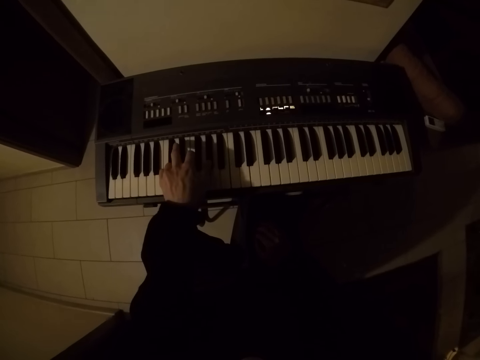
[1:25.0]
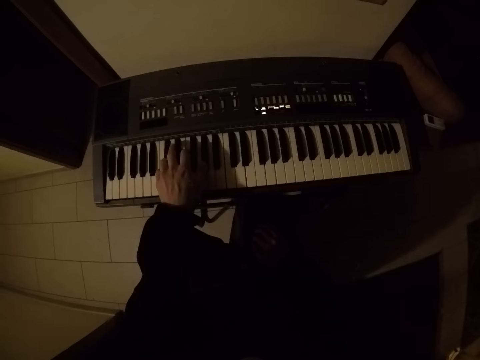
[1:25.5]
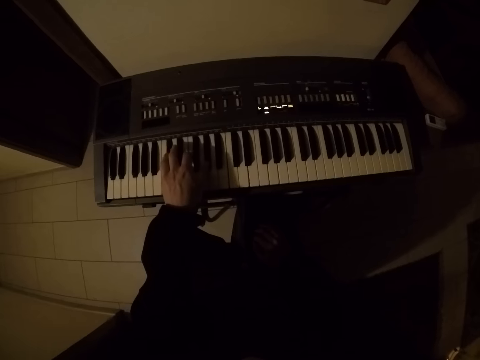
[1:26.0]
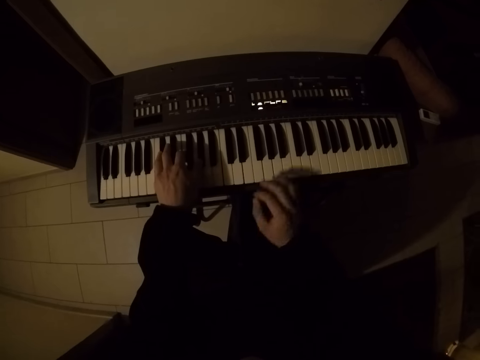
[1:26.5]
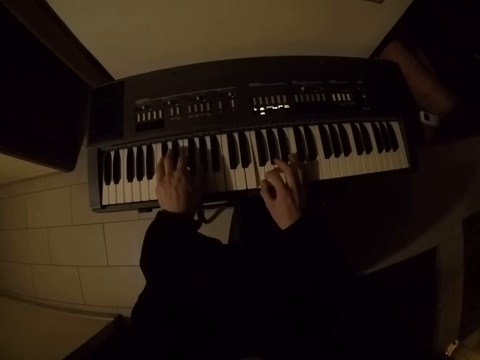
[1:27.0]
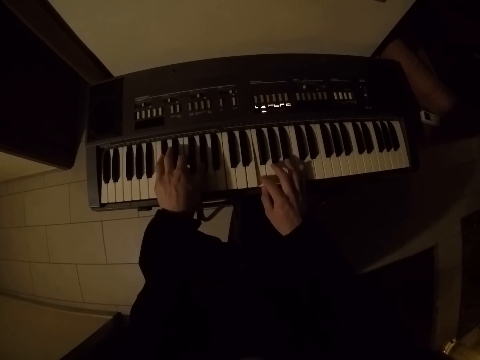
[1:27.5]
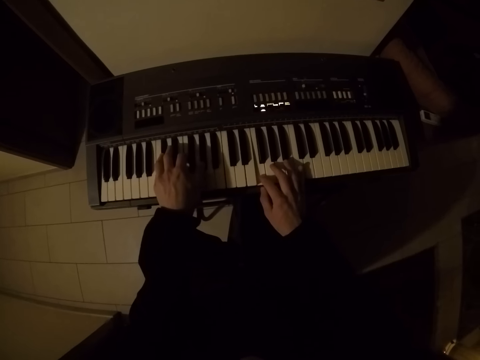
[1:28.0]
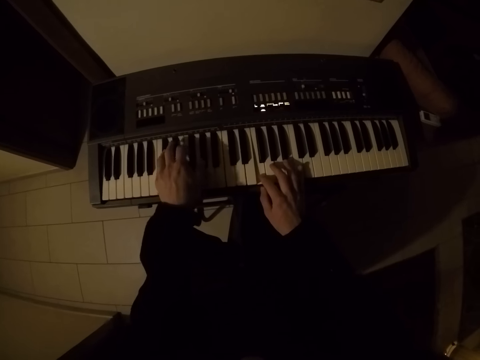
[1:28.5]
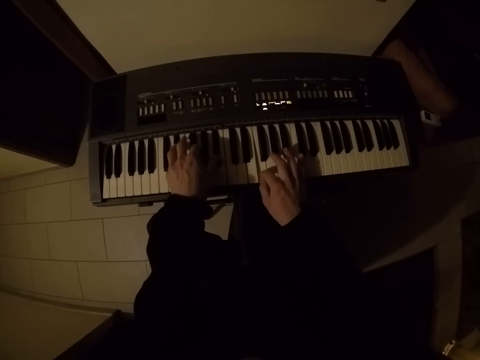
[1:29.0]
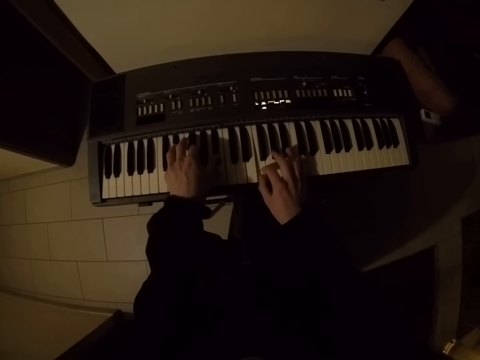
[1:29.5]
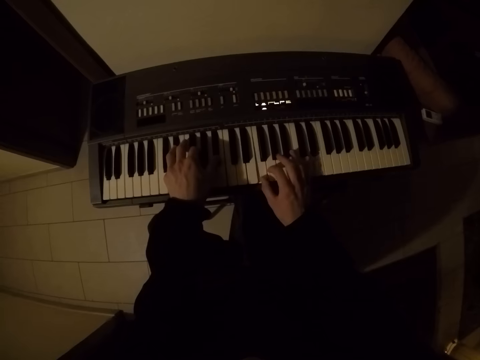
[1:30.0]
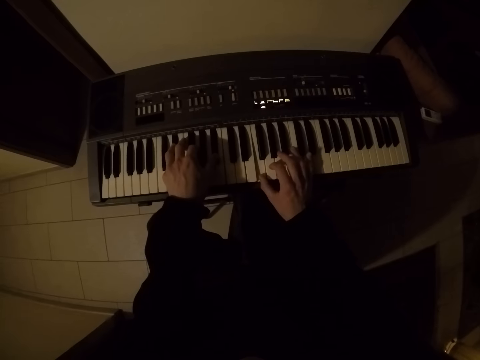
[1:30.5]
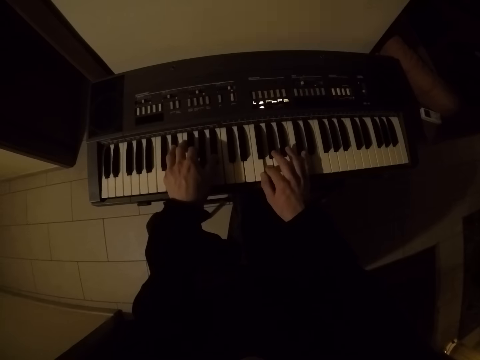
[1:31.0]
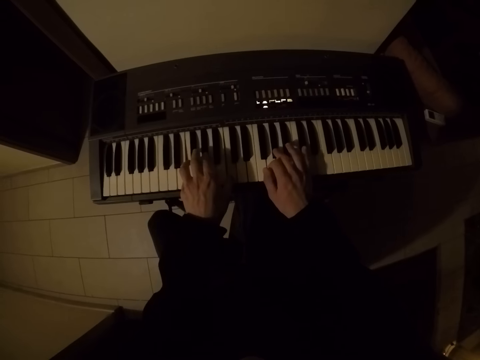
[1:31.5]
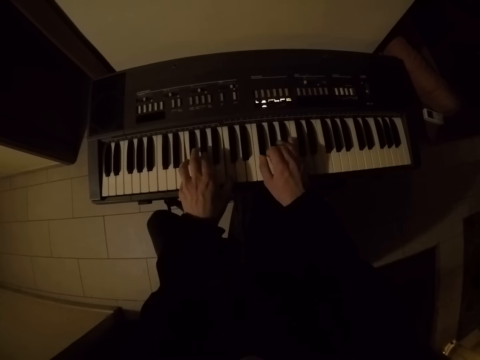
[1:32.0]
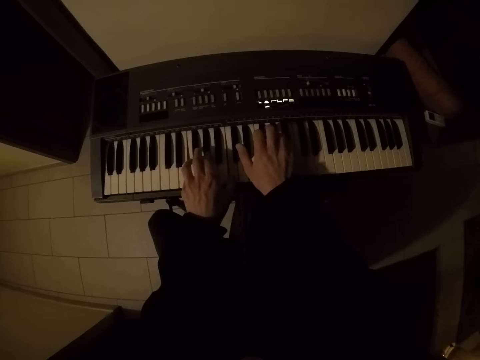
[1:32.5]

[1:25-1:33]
The camera wearer plays the keyboard piano with both hands.

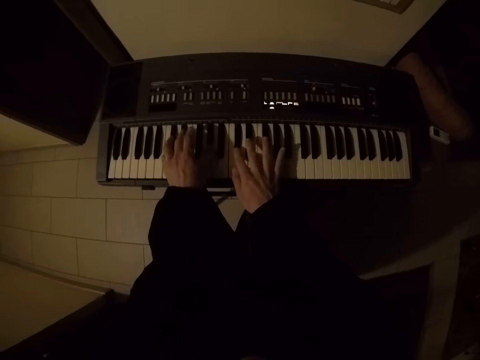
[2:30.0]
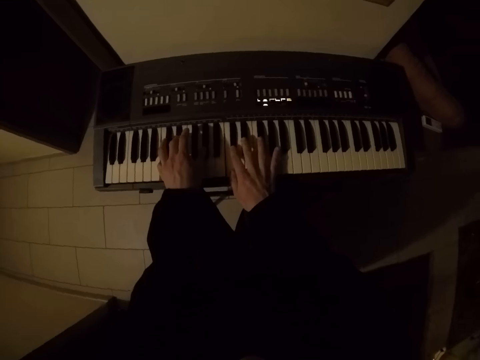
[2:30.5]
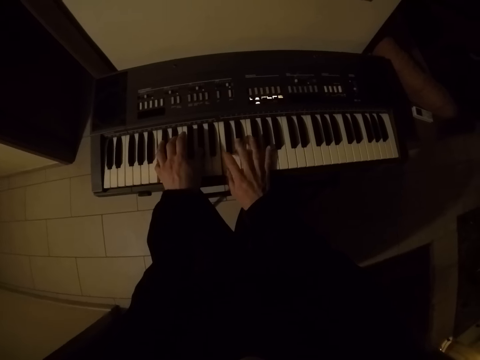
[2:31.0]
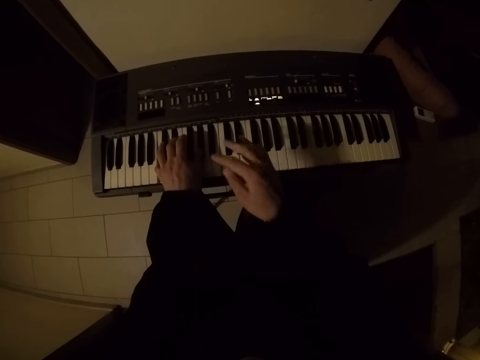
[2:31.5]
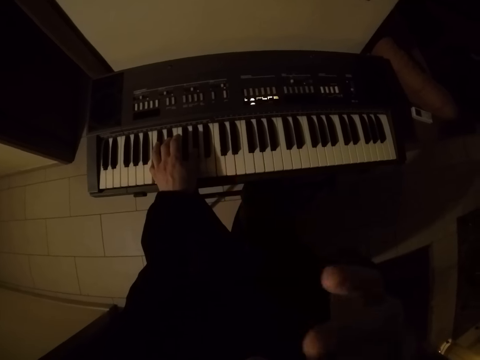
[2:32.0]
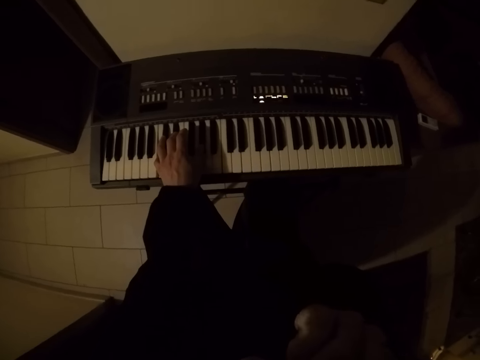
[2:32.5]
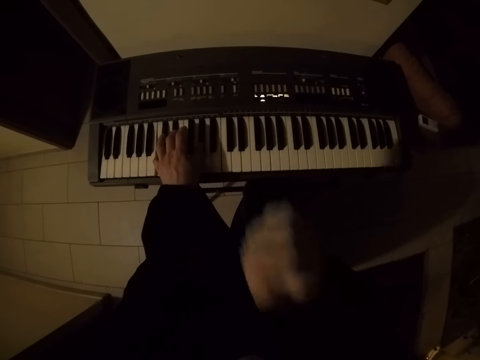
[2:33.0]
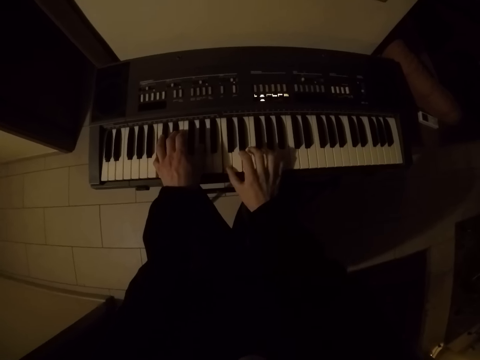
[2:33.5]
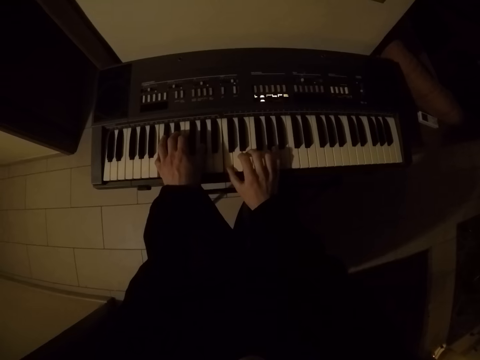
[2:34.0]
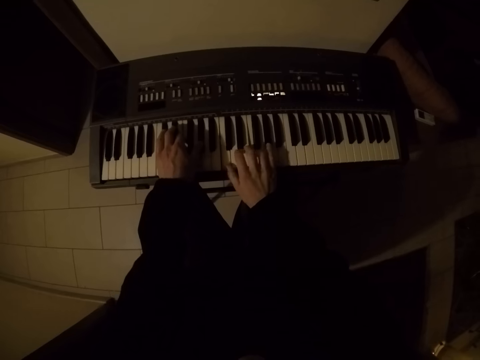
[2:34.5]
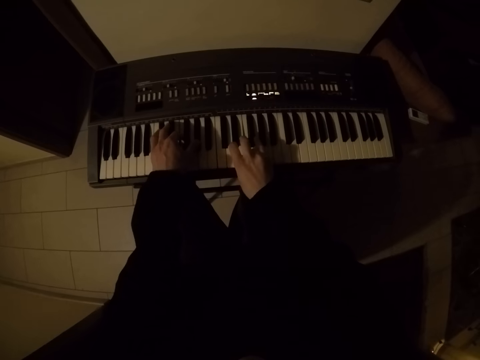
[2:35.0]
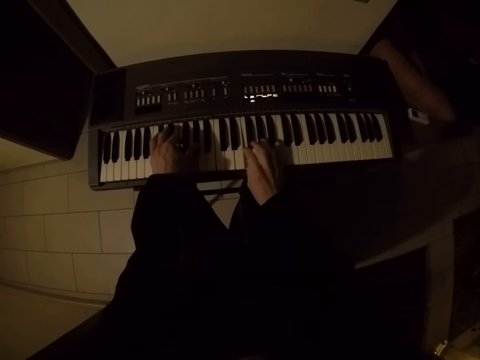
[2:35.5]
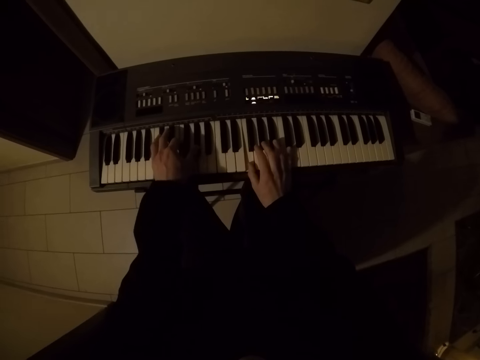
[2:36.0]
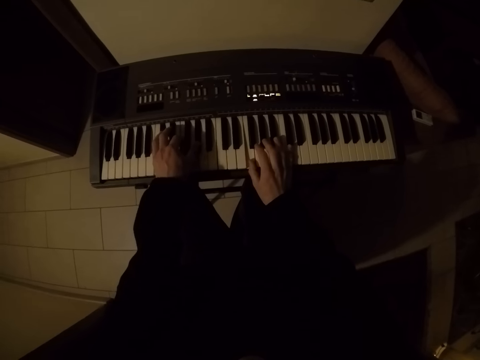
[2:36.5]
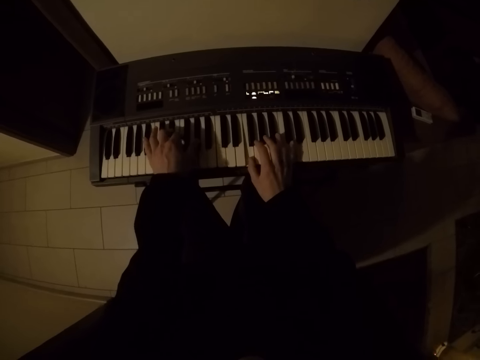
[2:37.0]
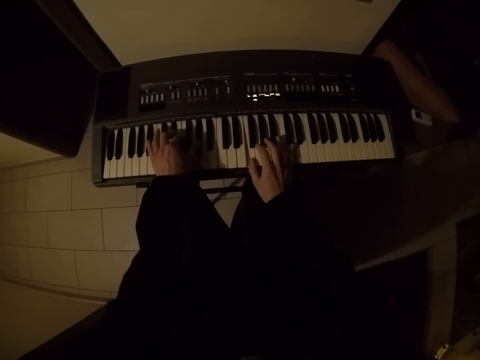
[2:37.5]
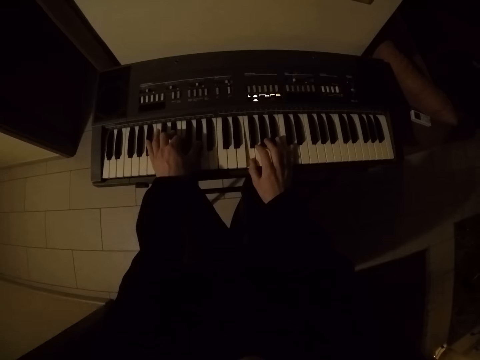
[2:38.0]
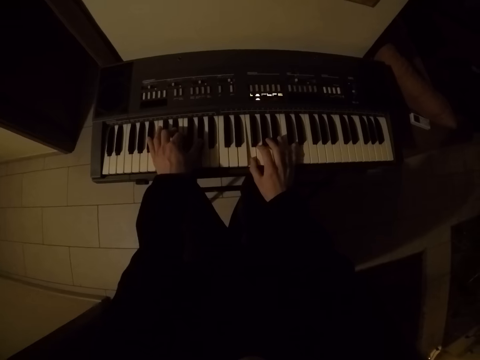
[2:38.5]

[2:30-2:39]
The camera wearer rubs his face with his right hand. He plays the keyboard piano with both hands.

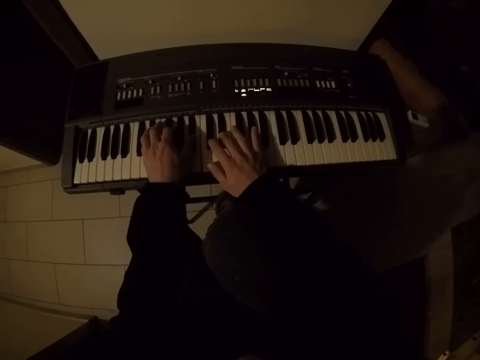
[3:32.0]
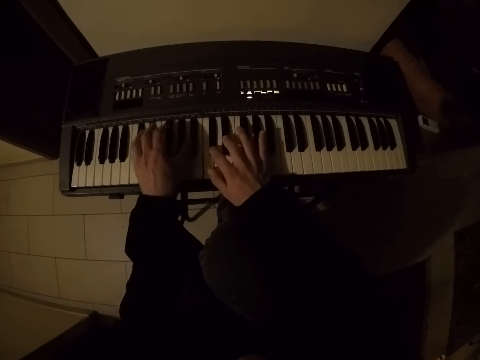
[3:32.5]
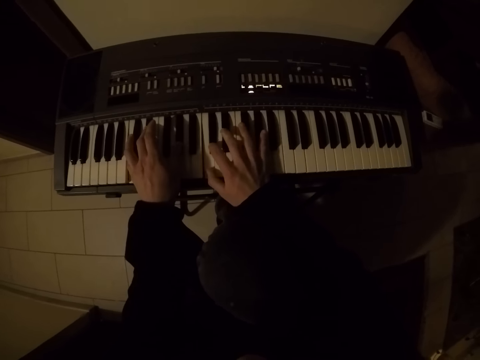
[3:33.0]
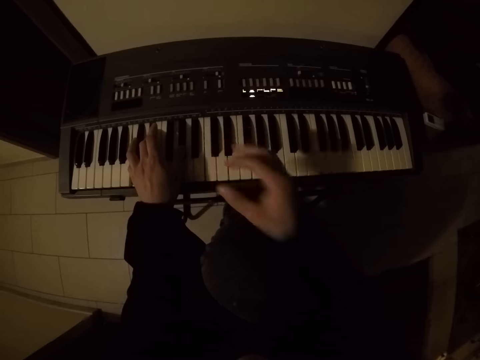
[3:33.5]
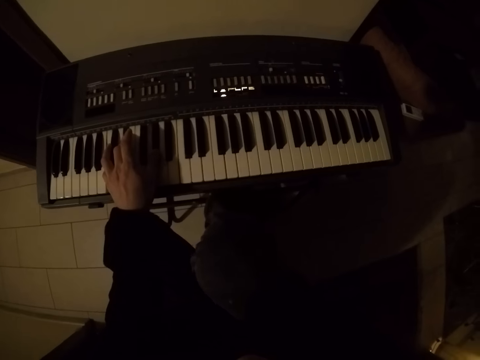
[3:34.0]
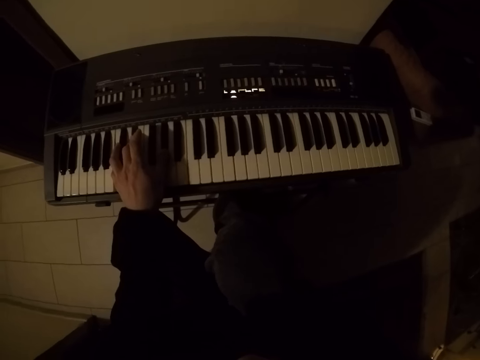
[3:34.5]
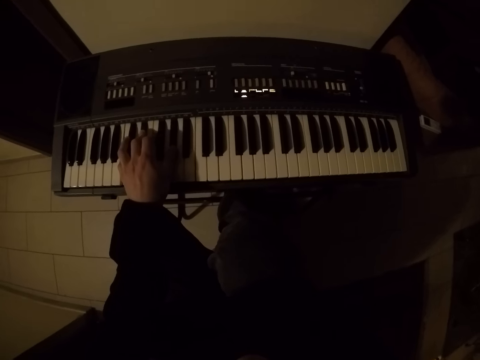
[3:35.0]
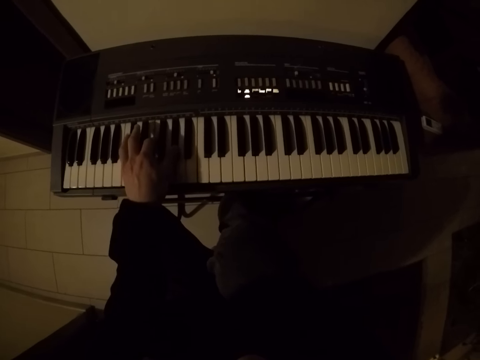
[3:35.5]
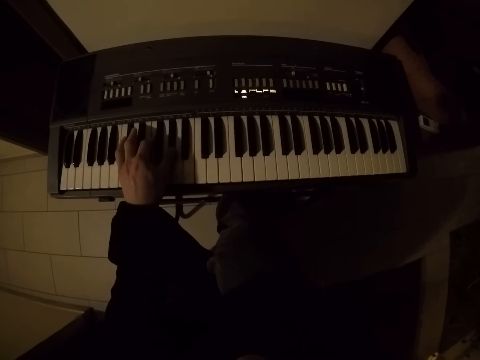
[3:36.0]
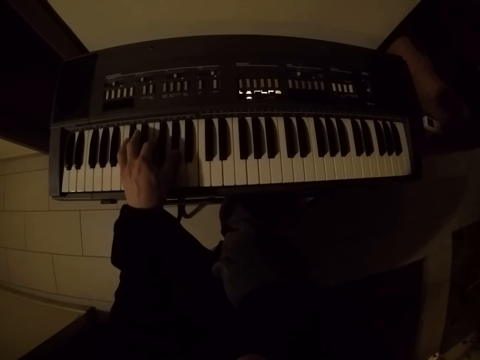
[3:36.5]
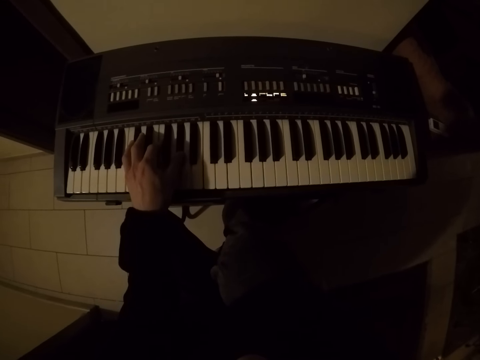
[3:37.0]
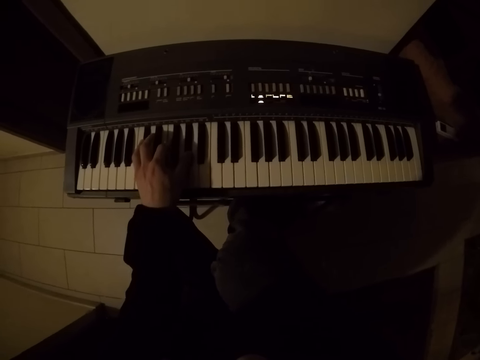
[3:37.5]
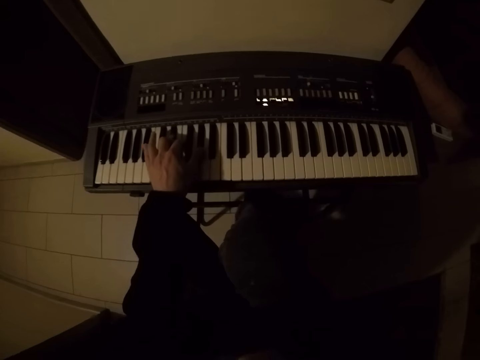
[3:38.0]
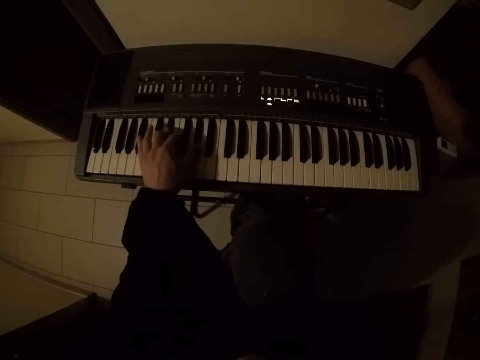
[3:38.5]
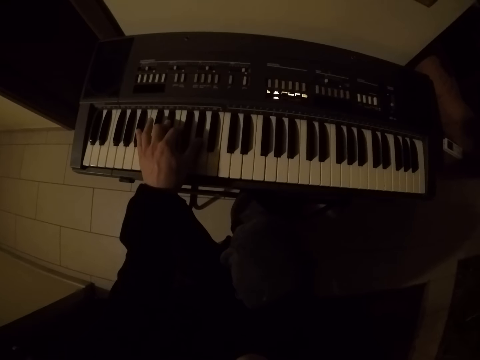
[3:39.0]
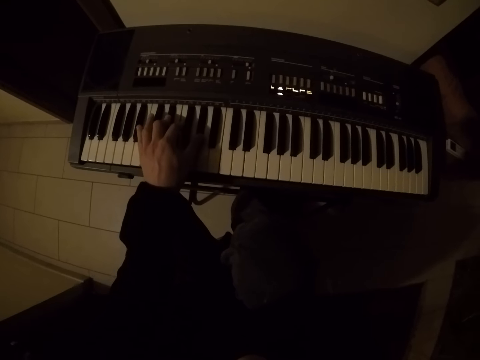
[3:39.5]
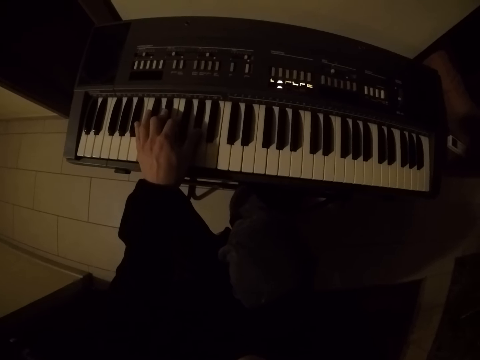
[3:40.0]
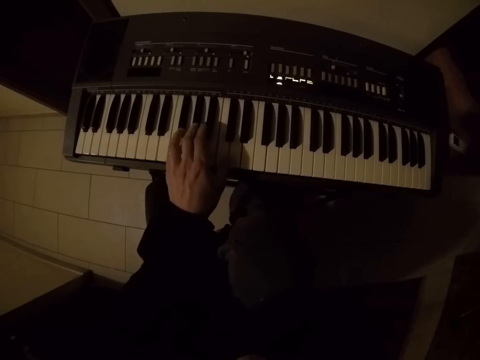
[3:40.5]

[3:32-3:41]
The camera wearer rubs his face with his right hand. He plays the keyboard piano with his left hand.
